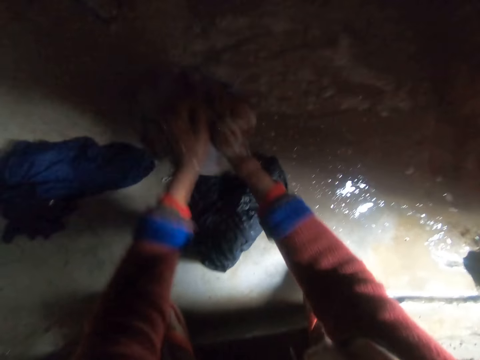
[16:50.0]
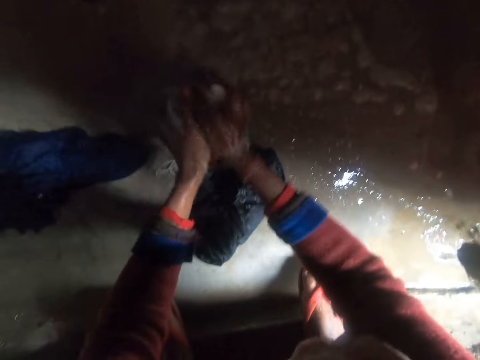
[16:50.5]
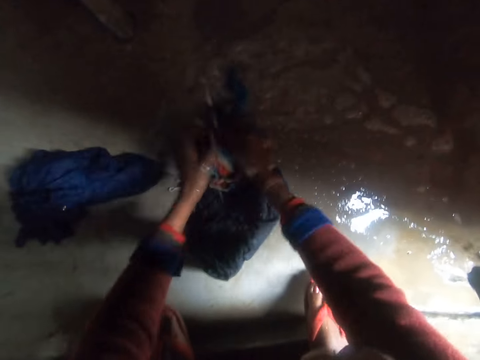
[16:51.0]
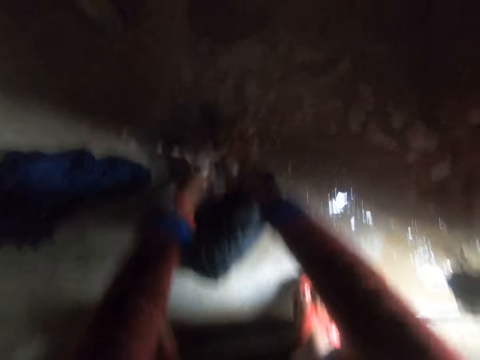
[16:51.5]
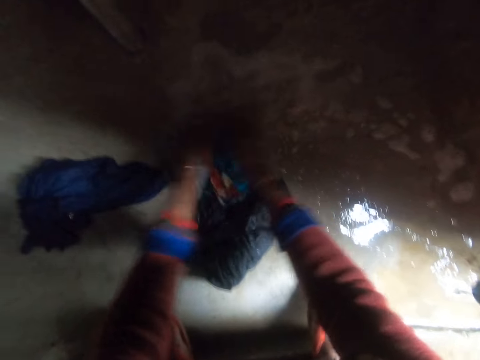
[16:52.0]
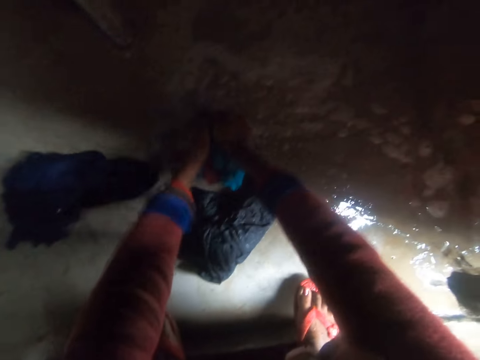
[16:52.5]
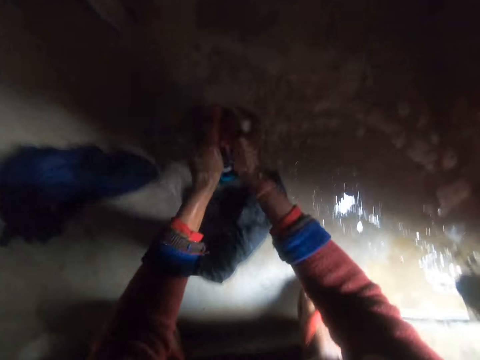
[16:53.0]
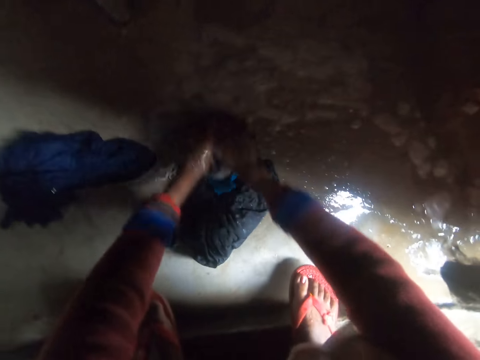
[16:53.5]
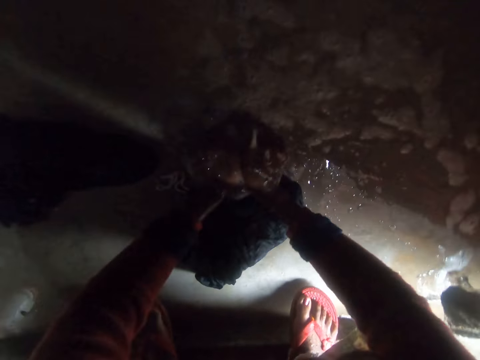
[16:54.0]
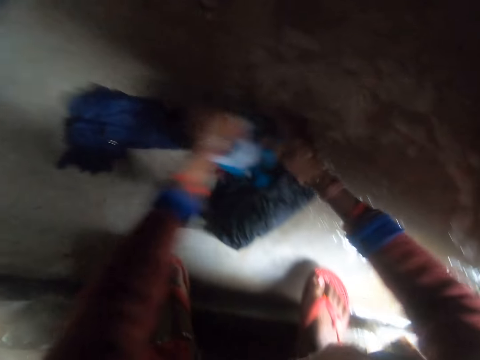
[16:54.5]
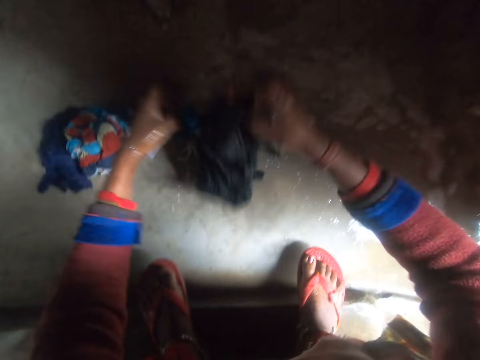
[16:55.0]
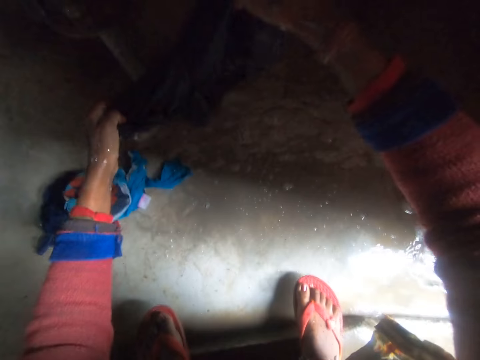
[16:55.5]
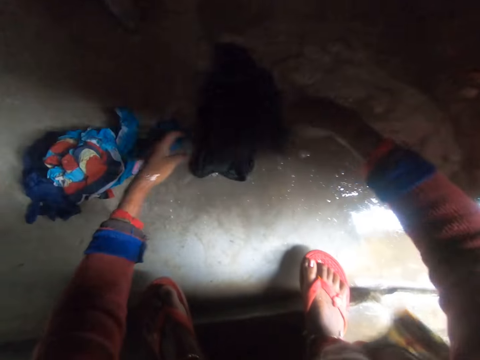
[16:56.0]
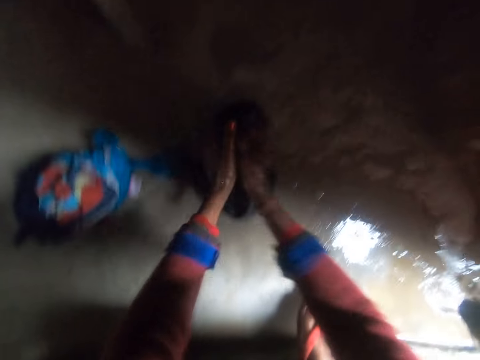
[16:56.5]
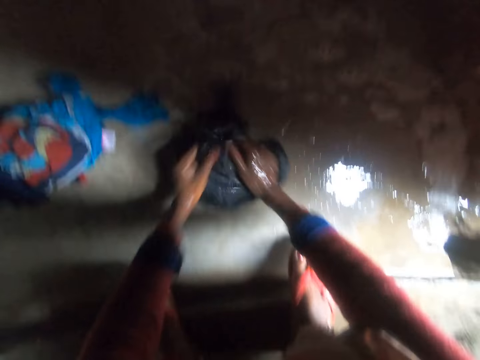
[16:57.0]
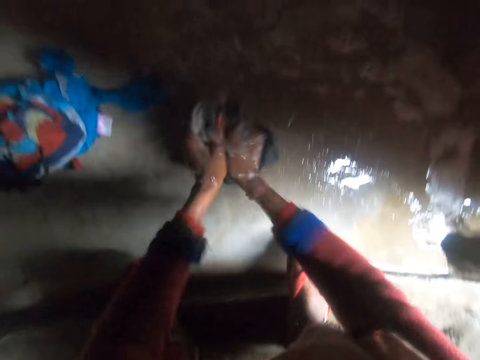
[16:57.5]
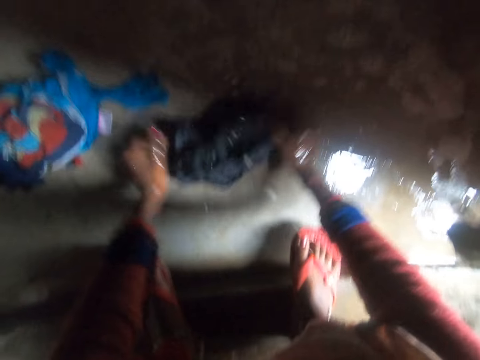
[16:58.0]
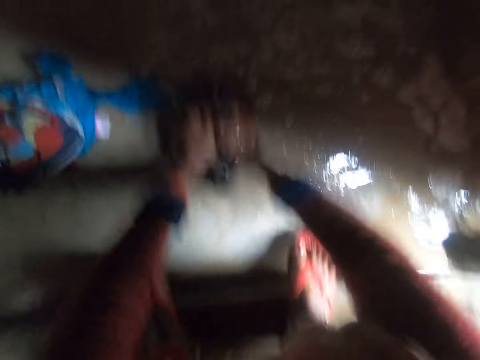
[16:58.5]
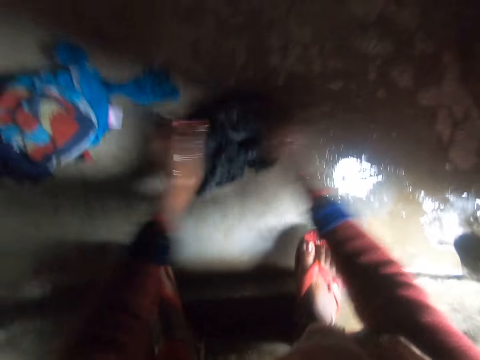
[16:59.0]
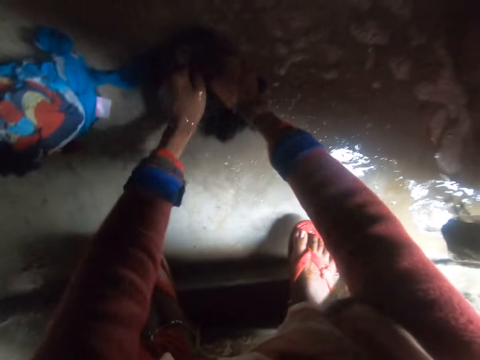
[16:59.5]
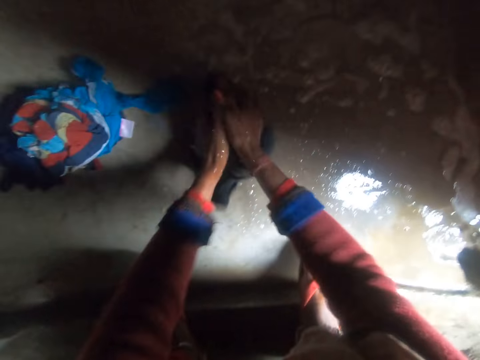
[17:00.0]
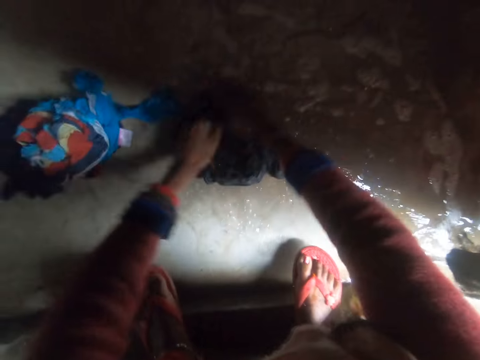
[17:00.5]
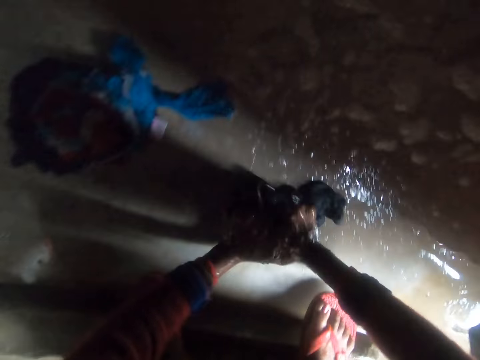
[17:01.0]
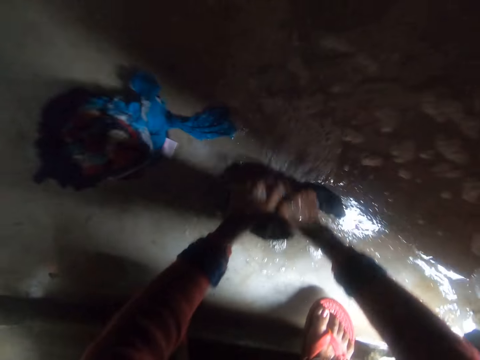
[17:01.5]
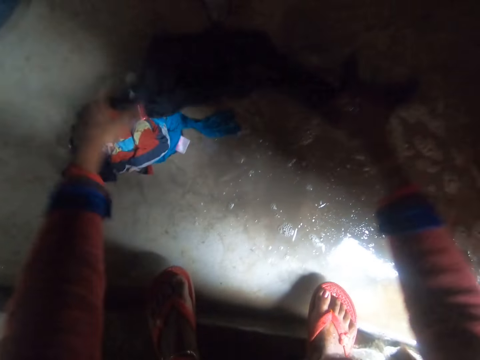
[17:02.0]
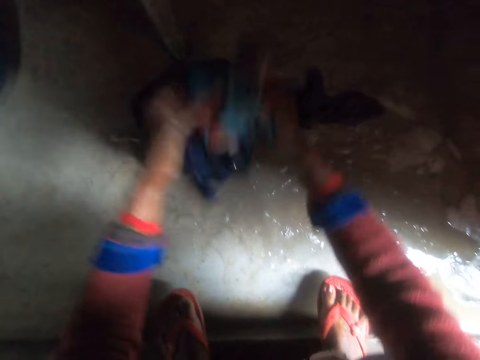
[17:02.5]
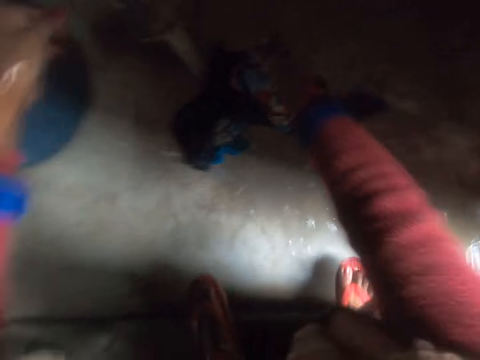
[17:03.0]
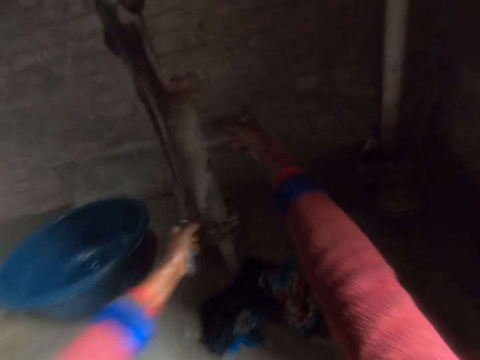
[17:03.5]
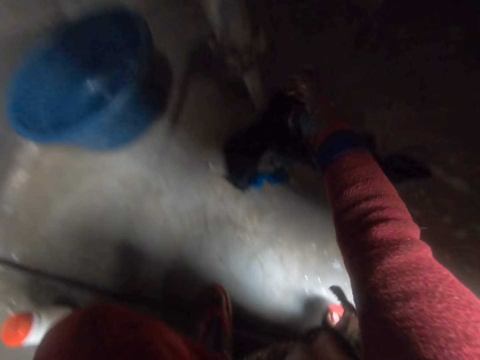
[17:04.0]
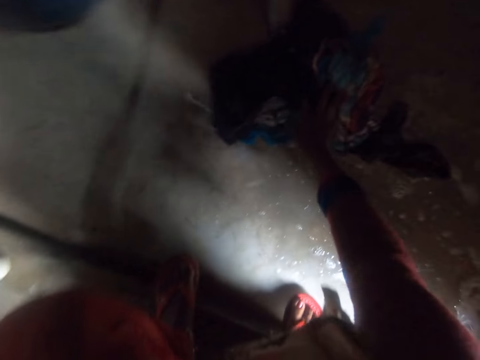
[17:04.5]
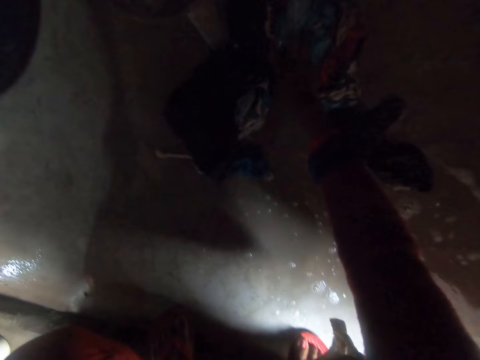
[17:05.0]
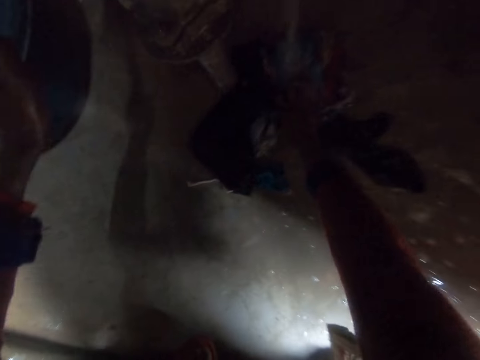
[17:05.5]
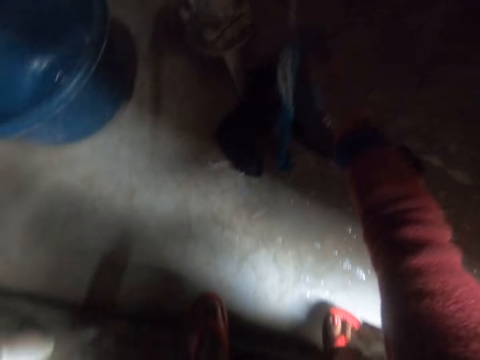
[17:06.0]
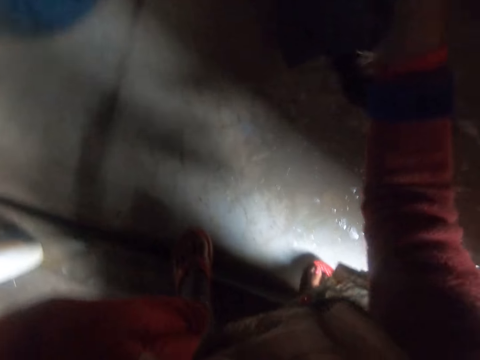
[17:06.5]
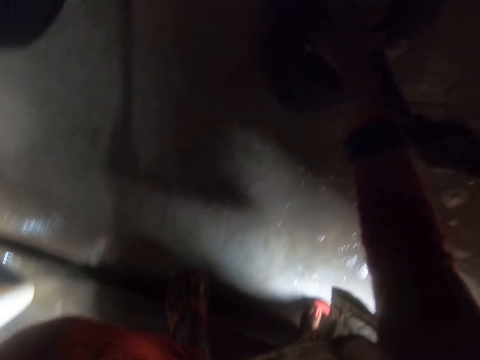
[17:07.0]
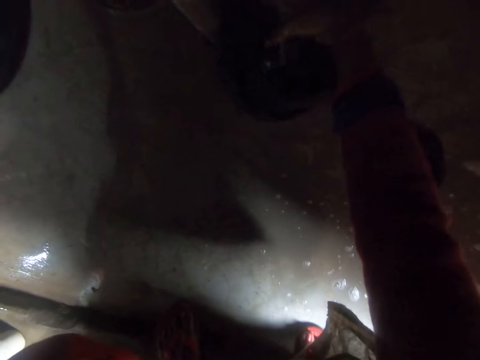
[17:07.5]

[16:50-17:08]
The camera wearer drops the cloth aside on the floor with her left hand. She moves the cloth. She picks another cloth from the floor with her right hand. She holds up the cloth with both hands. She drops the cloth on the floor with both hands. She does so again. She washes the cloth on the floor with both hands. She moves the clothes together on the floor with her left hand. She picks up a cloth and drops the cloth. She pumps water from the water pump on the clothes on the floor with her left hand. She moves the clothes from the floor to the water pump with her right hand.

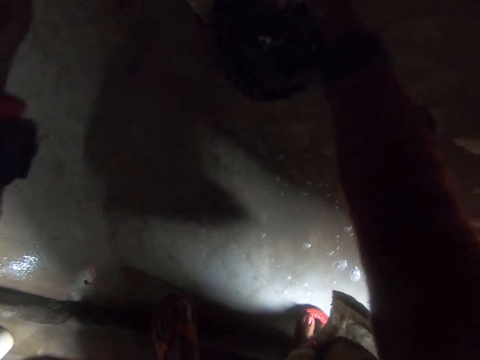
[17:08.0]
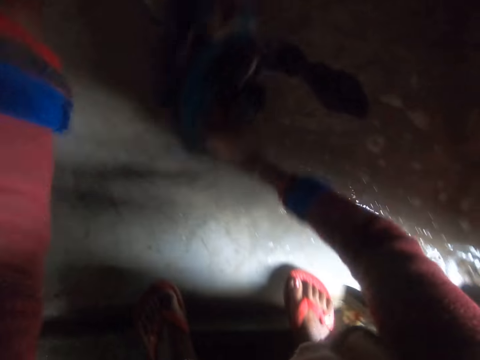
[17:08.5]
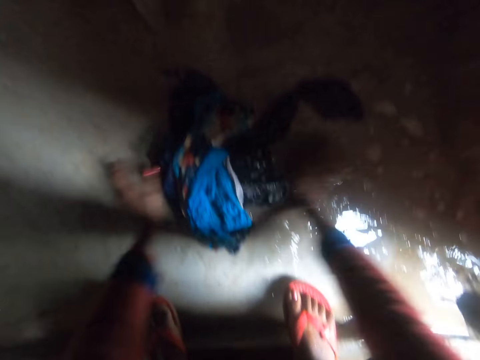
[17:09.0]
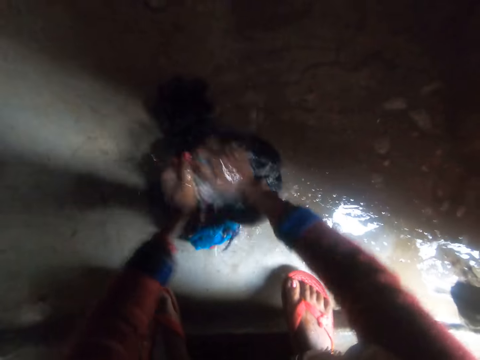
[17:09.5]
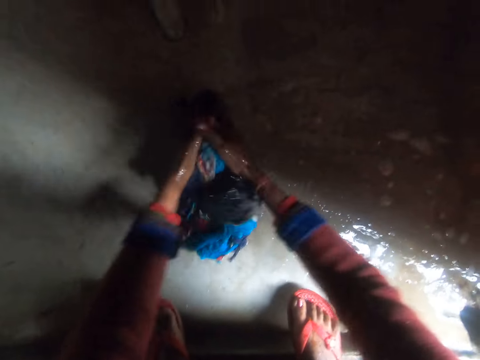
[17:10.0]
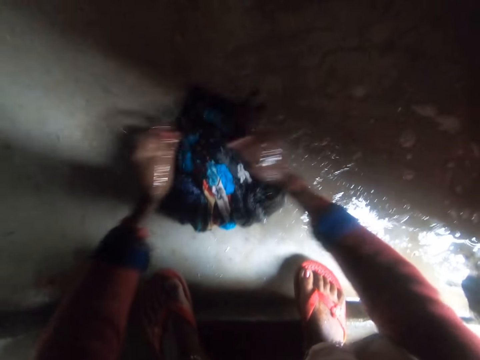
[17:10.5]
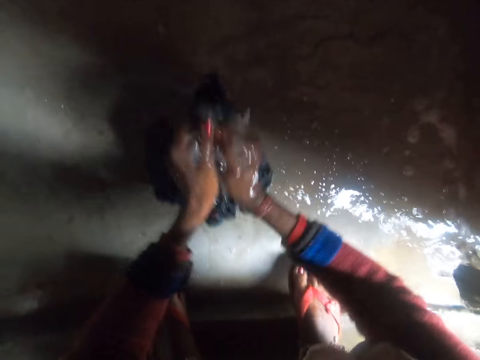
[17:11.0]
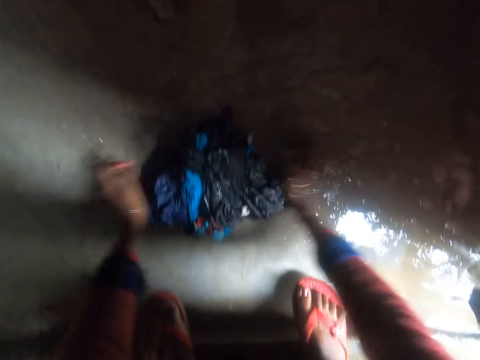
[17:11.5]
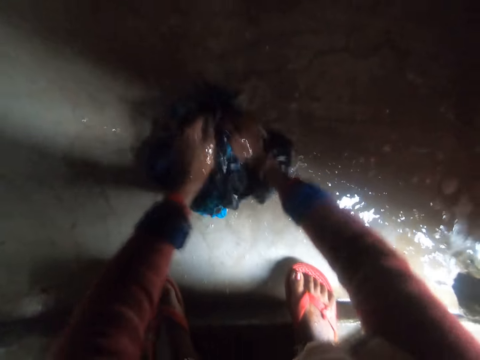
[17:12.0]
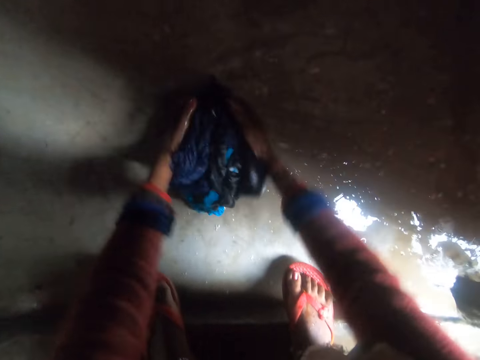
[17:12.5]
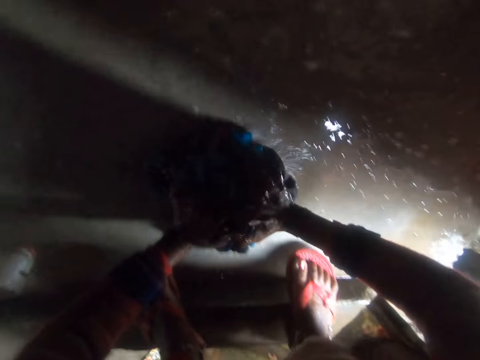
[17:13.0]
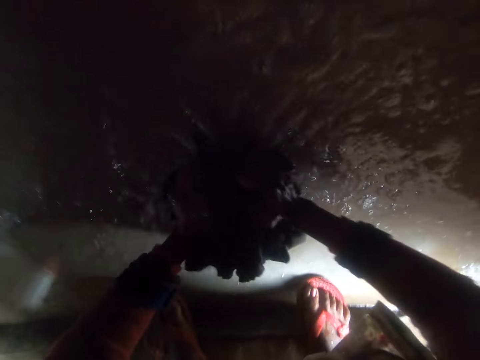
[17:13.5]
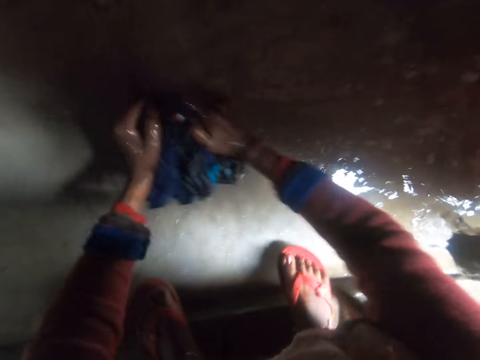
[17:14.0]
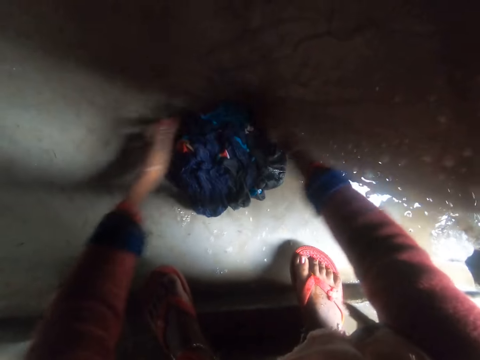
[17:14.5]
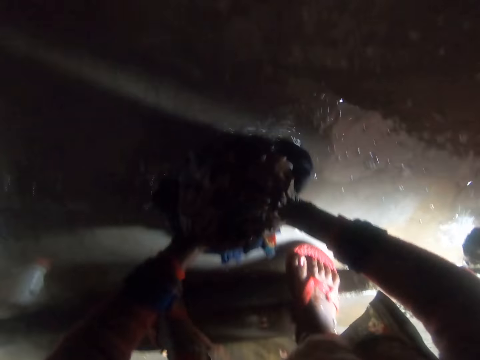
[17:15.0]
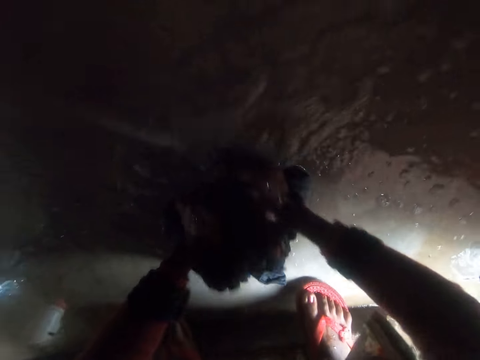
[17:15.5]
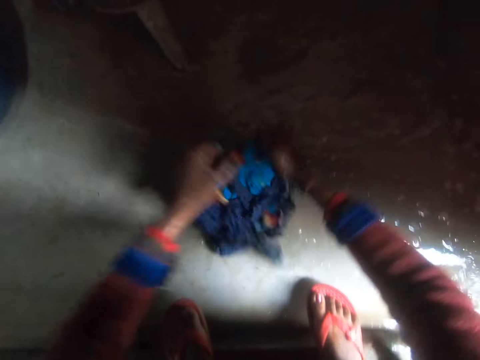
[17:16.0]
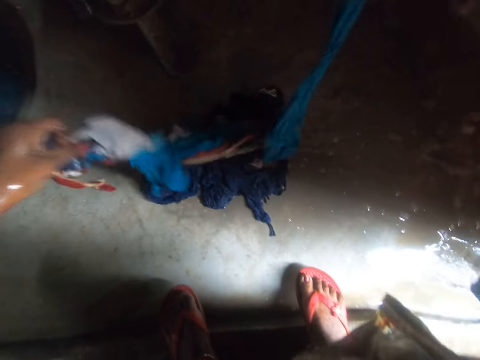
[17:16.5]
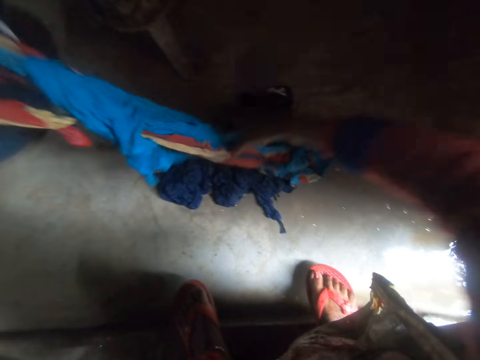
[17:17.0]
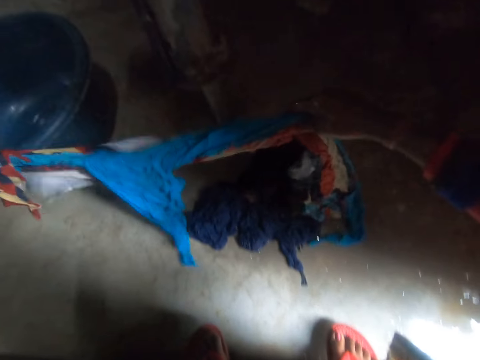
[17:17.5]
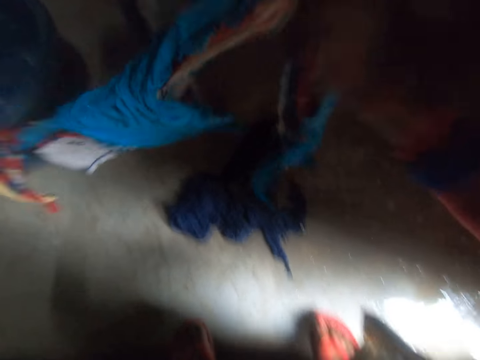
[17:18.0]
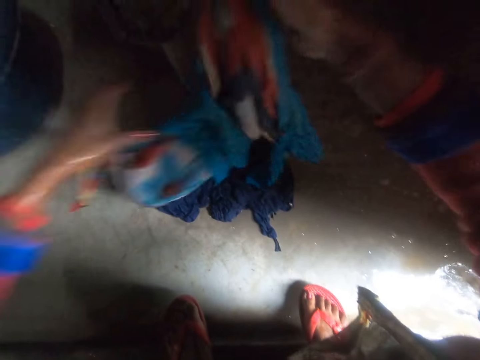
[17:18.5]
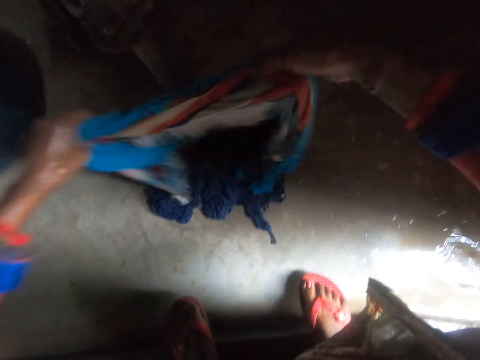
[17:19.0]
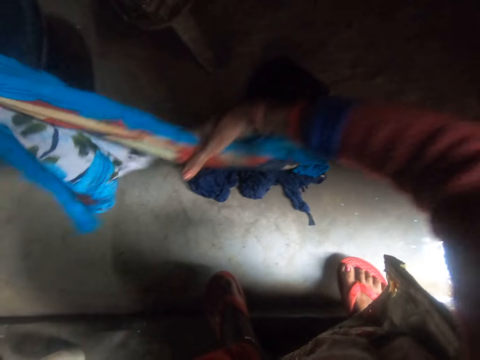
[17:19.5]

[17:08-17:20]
The camera wearer washes the cloth on the floor with both hands. They pick up the cloth from the floor and hold up the cloth with both hands.
